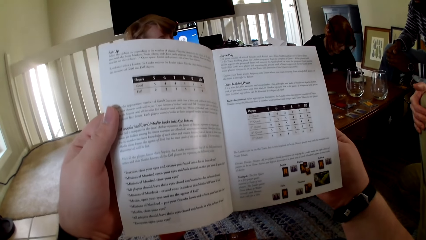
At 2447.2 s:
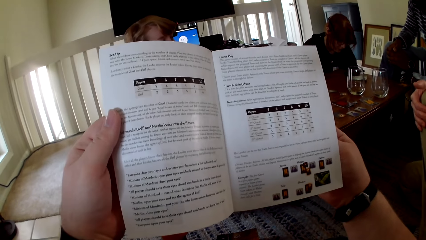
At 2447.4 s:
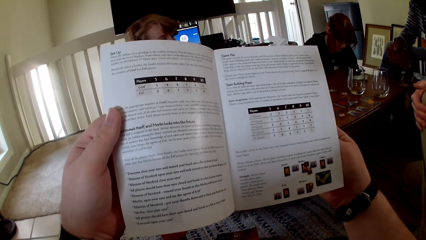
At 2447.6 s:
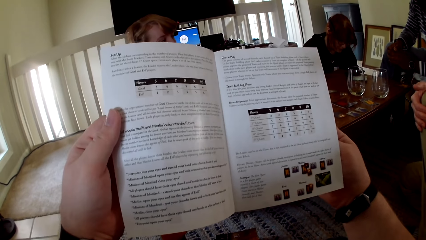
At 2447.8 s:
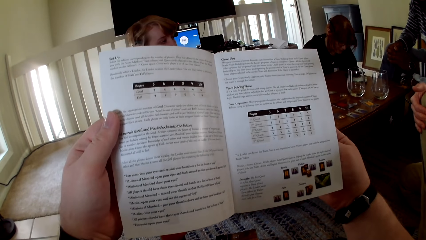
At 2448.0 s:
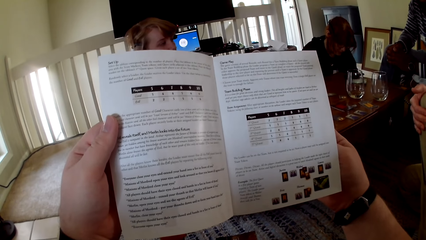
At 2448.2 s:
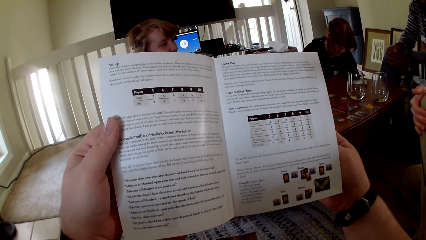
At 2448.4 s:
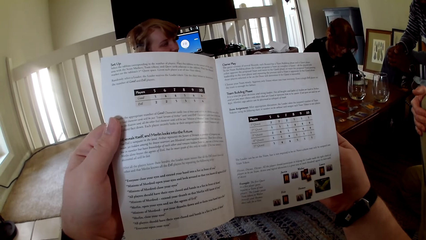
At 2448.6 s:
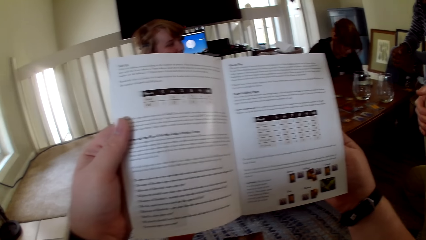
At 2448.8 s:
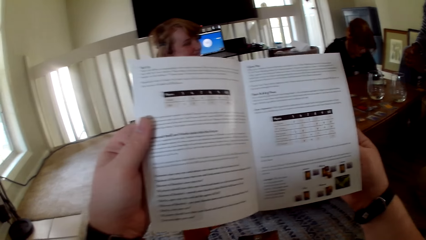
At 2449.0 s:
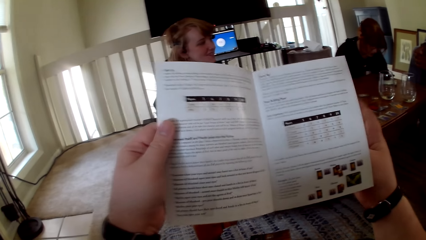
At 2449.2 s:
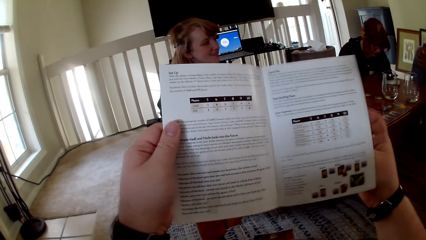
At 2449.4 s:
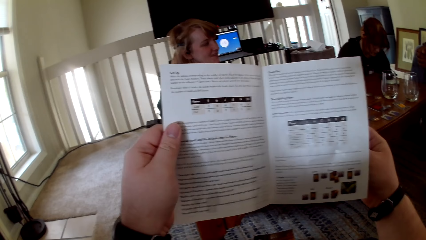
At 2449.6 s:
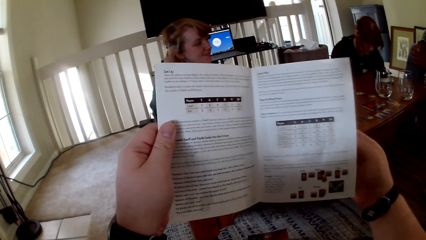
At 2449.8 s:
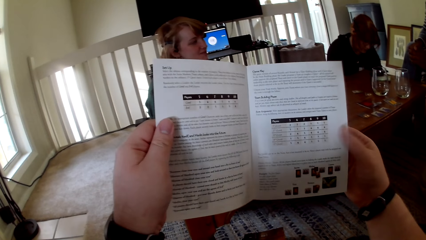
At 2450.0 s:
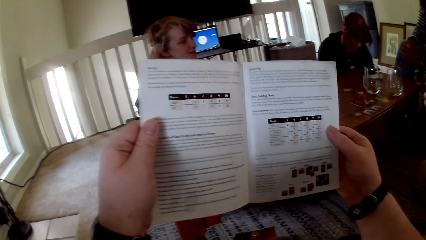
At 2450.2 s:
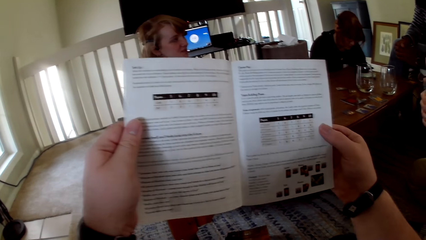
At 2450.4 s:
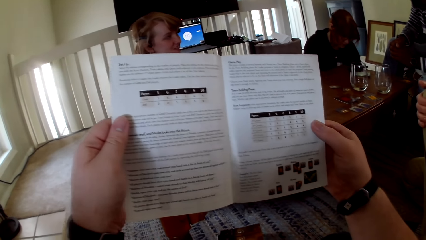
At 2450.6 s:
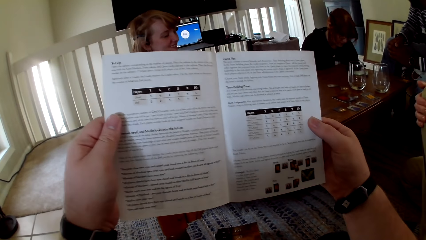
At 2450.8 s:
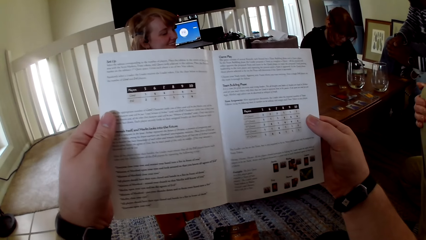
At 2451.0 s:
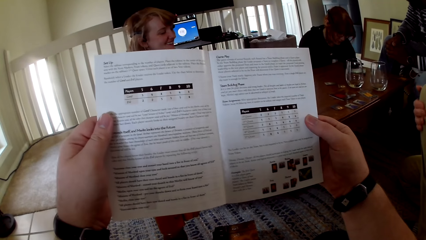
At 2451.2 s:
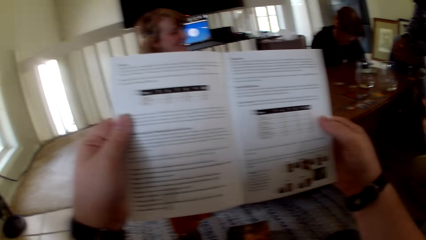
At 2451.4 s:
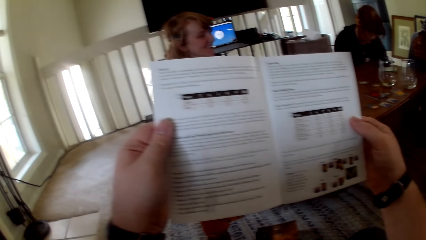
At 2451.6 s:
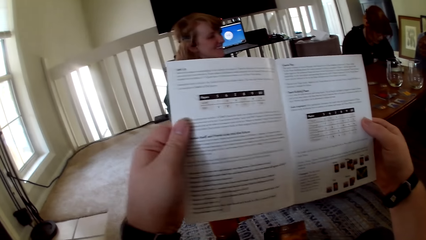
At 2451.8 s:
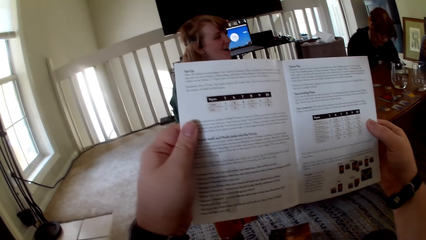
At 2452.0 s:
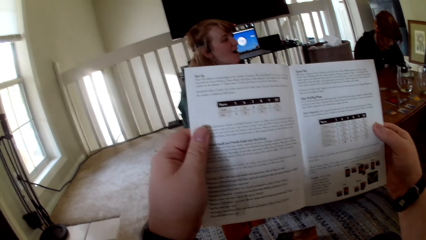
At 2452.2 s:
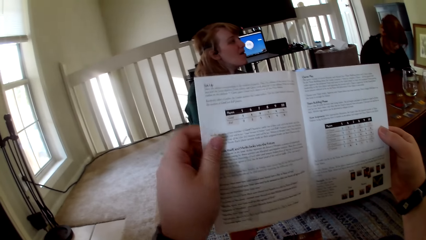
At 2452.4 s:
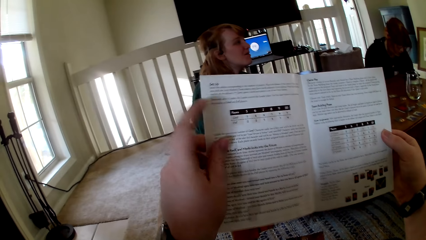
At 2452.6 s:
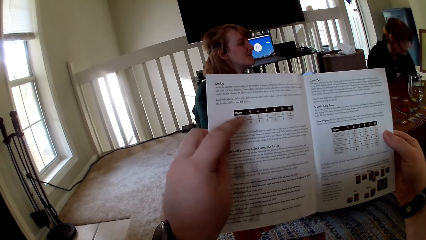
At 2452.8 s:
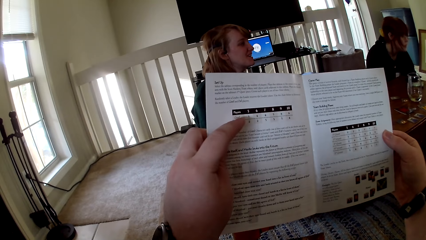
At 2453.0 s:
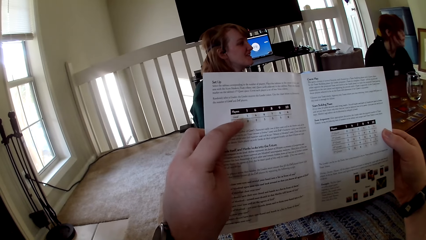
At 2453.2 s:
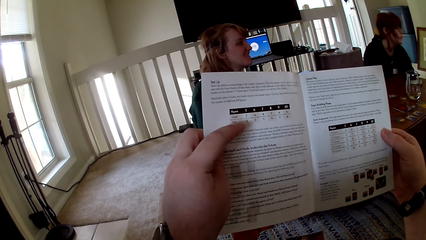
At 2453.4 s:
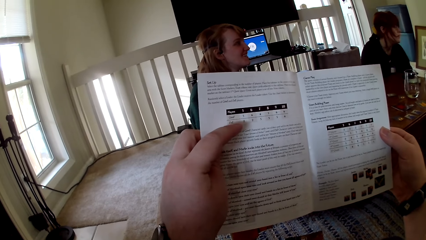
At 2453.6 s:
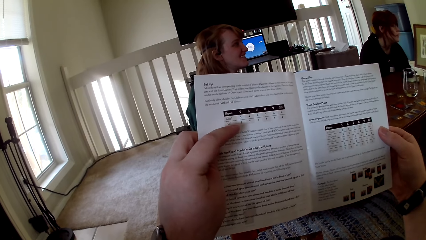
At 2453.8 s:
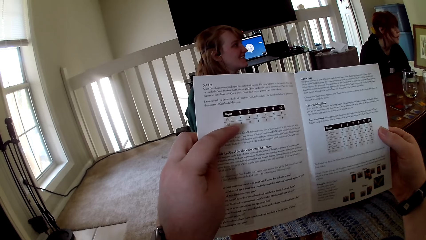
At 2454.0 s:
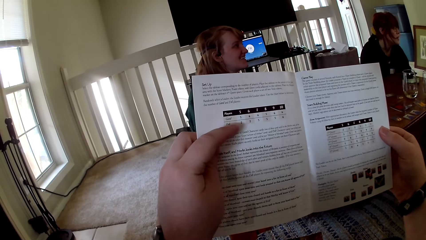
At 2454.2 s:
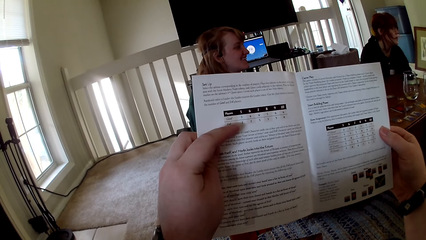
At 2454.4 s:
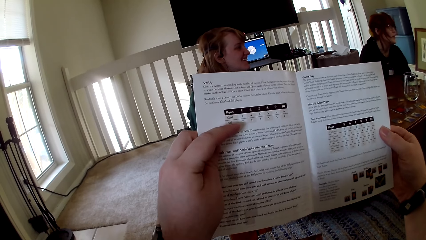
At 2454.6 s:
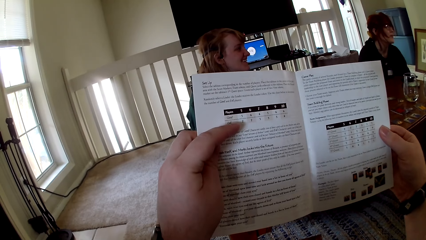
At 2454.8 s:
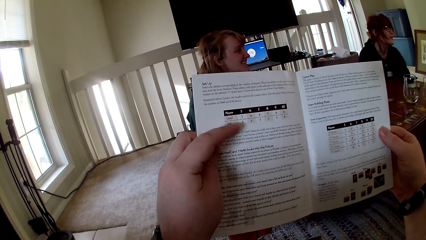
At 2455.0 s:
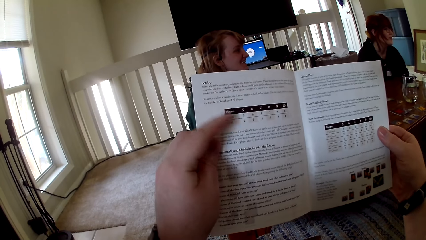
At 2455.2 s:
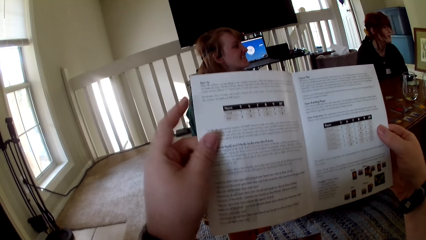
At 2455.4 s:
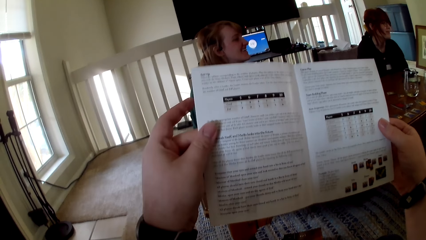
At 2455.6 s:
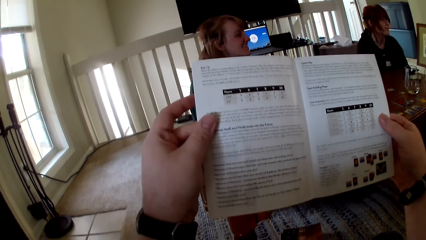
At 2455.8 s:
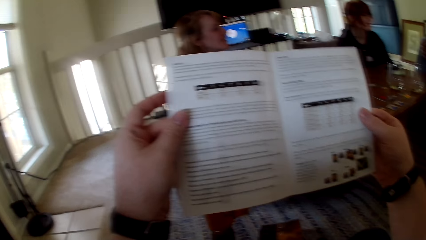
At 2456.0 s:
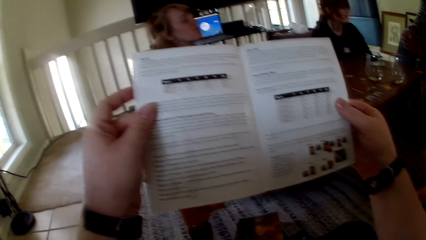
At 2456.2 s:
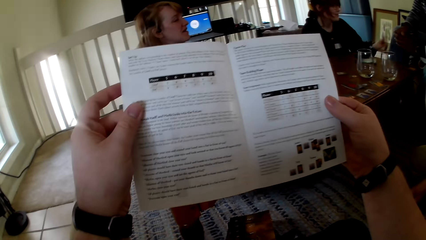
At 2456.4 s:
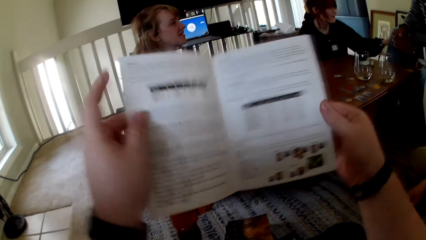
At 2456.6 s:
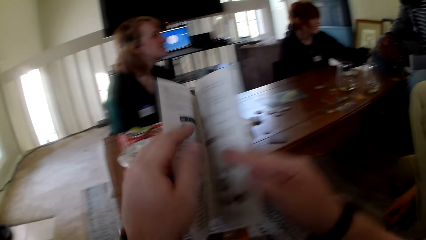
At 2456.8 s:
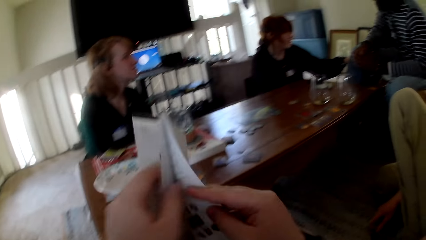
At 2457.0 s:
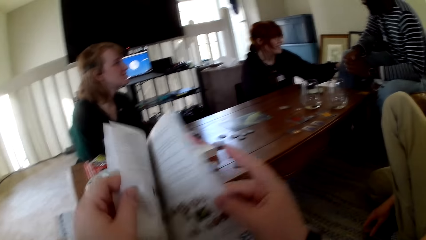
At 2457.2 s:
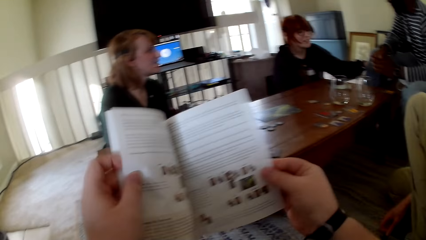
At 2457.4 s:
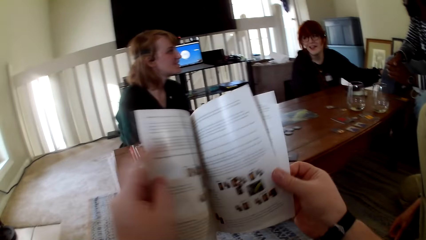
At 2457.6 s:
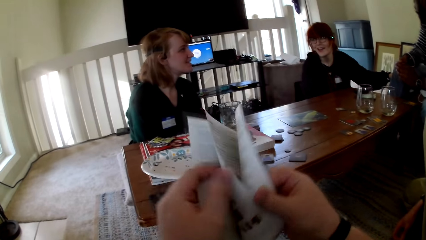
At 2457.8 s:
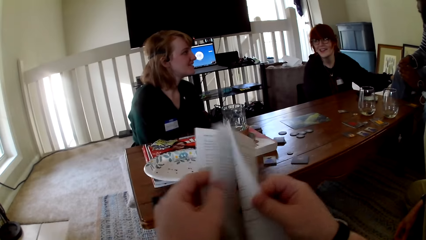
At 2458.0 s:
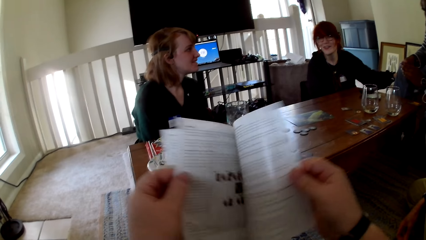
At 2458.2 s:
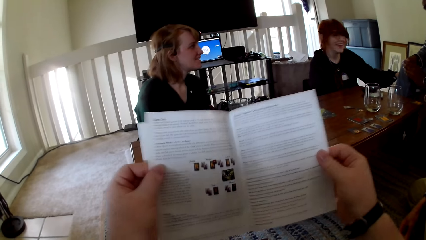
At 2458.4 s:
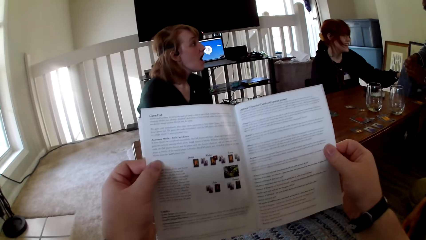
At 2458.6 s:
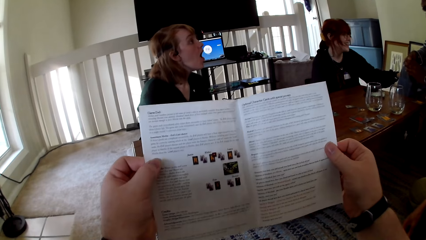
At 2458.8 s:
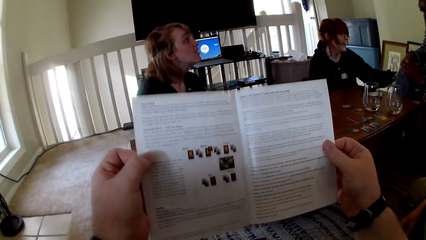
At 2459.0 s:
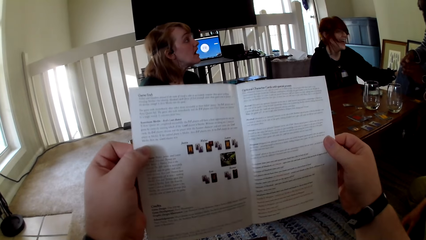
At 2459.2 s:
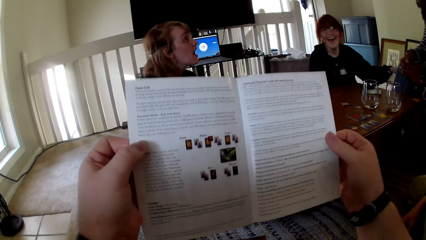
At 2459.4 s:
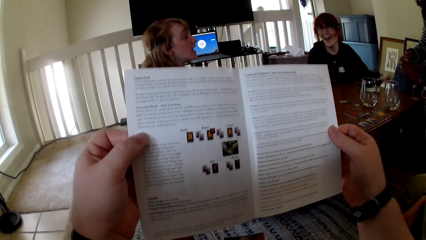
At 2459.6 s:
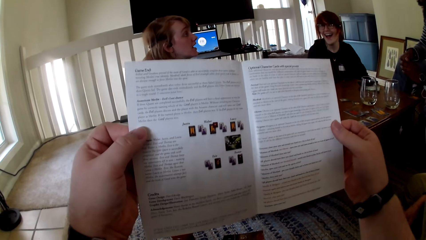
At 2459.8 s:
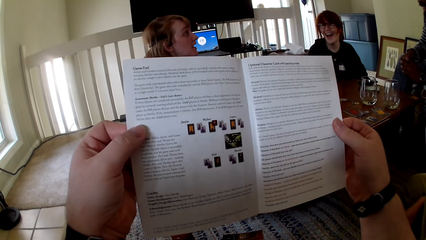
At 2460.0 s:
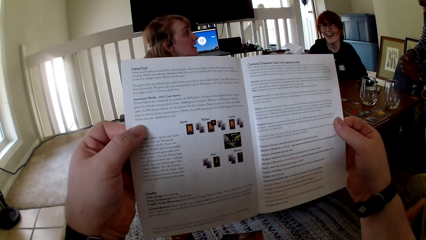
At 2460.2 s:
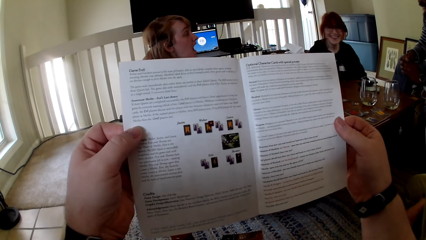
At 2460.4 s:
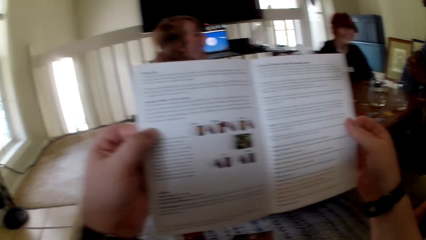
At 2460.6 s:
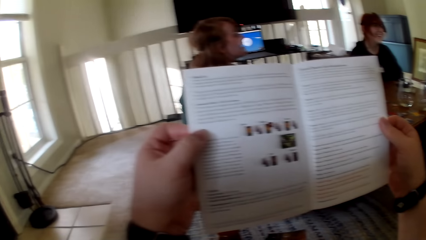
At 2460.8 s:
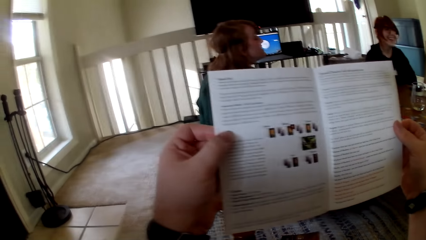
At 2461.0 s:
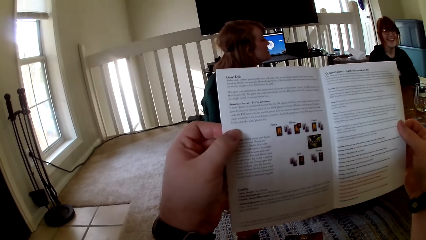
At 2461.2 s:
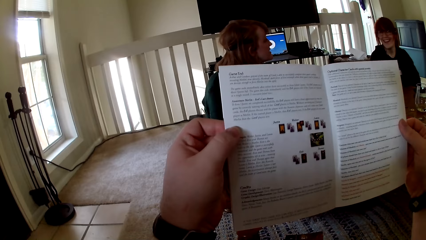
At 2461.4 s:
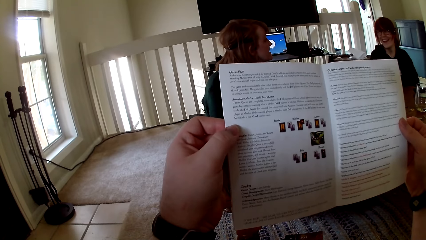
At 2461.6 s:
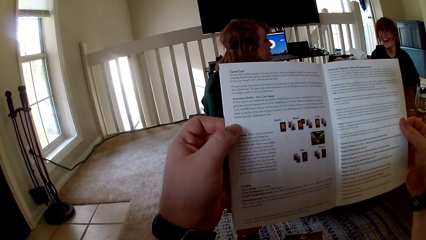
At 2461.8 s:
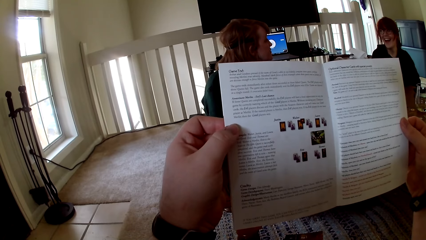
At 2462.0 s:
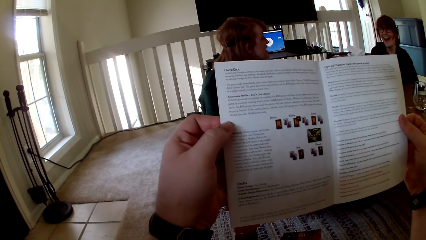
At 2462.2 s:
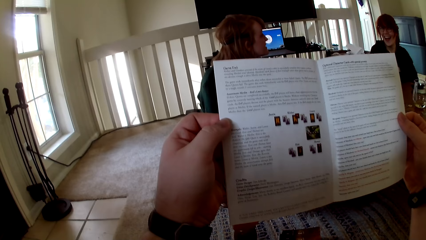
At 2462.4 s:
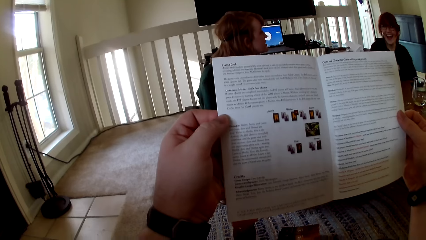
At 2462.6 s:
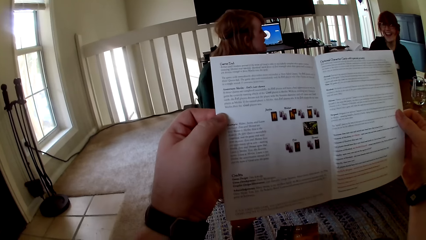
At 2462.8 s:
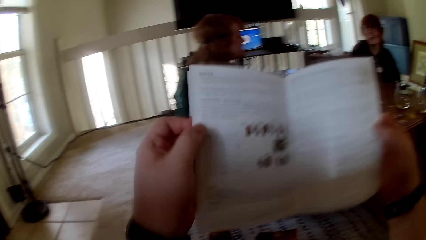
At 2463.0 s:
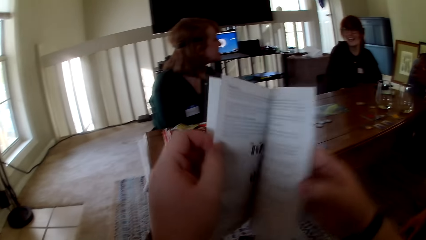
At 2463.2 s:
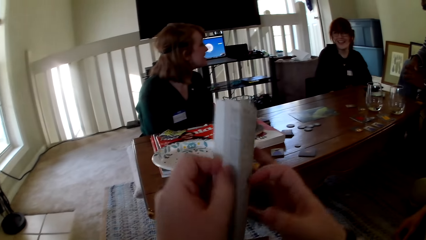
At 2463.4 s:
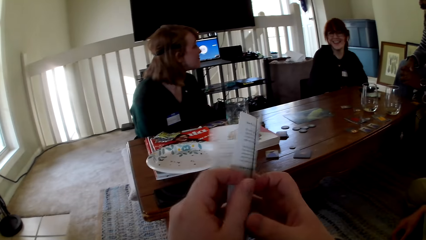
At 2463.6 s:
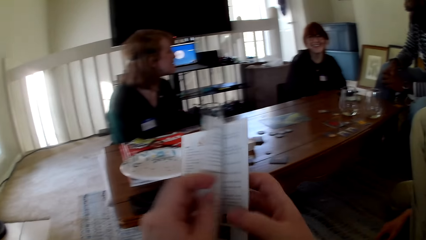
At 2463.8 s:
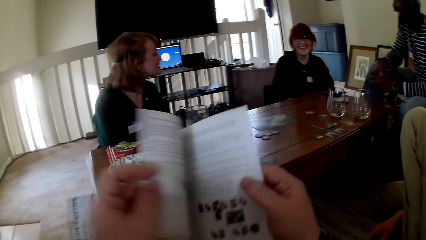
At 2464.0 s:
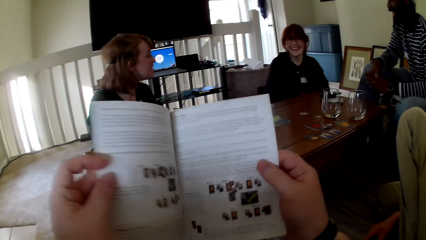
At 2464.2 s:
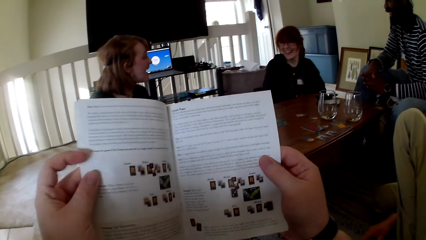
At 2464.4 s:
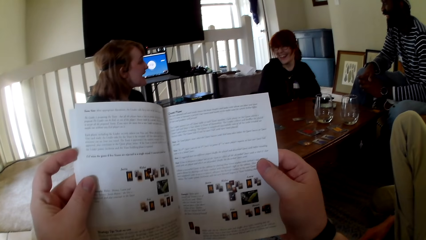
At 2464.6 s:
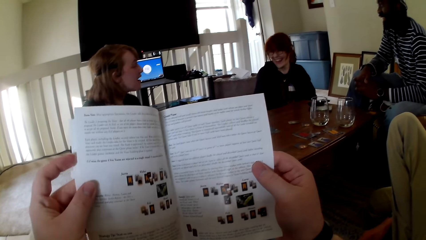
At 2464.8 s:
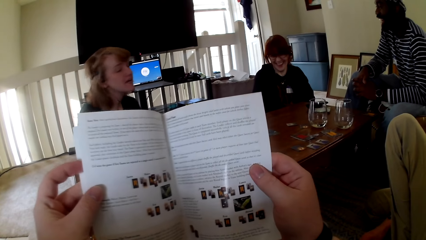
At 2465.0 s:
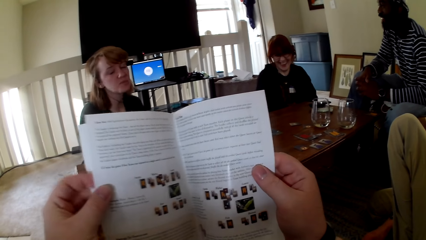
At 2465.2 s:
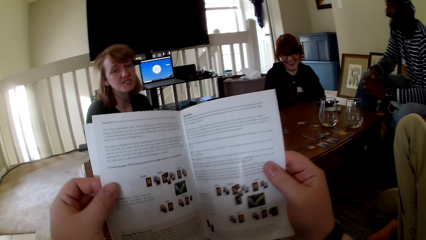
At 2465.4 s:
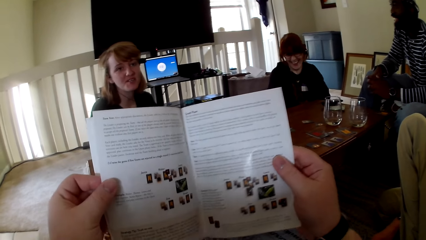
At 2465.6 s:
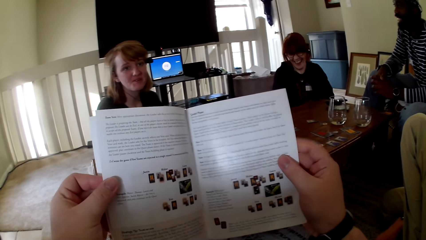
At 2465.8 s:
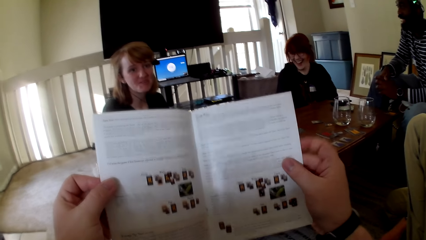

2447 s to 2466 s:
The camera wearer opens the pamphlet and reads the pamphlet. They open the pamphlet and read the pamphlet.
